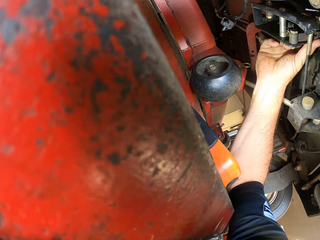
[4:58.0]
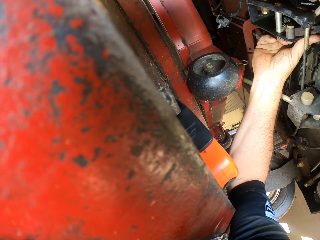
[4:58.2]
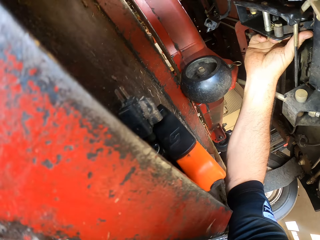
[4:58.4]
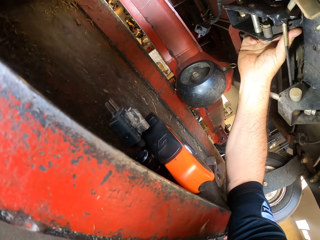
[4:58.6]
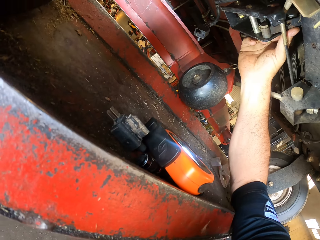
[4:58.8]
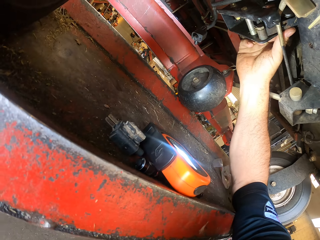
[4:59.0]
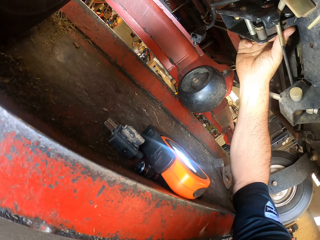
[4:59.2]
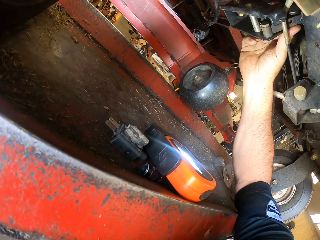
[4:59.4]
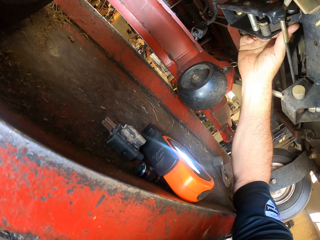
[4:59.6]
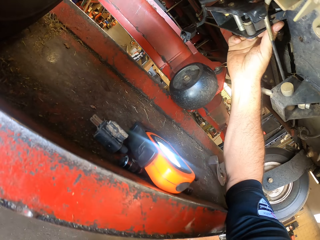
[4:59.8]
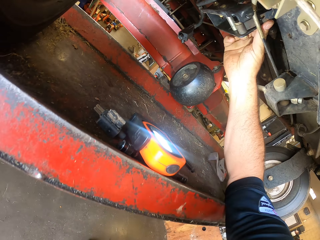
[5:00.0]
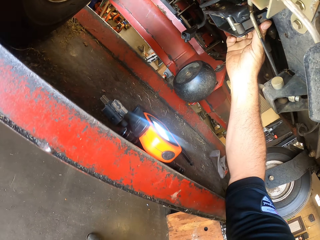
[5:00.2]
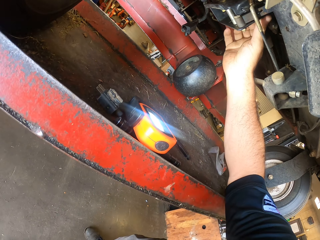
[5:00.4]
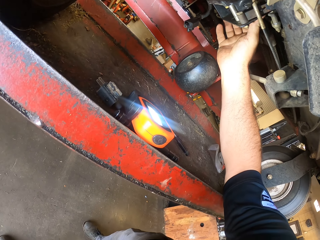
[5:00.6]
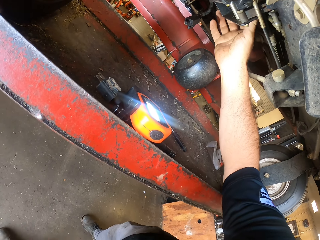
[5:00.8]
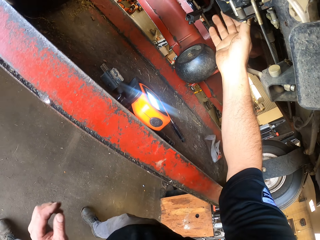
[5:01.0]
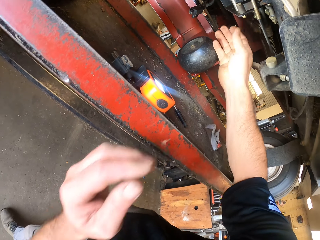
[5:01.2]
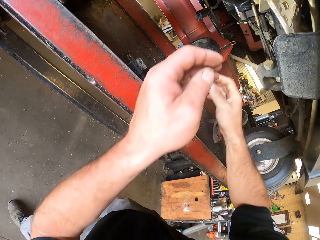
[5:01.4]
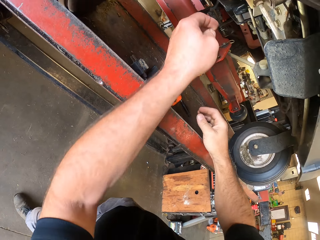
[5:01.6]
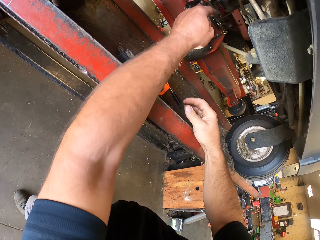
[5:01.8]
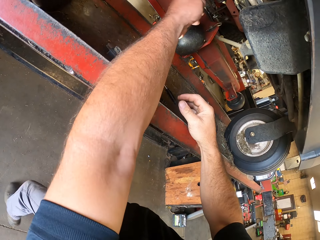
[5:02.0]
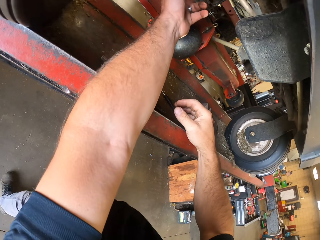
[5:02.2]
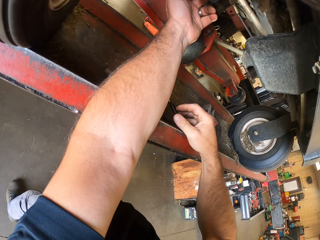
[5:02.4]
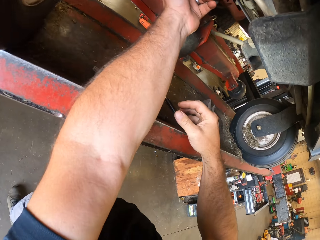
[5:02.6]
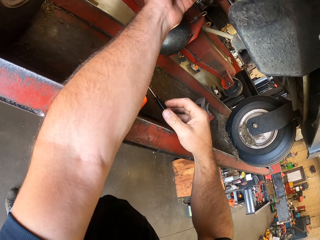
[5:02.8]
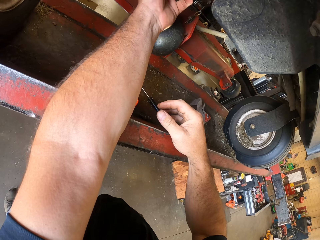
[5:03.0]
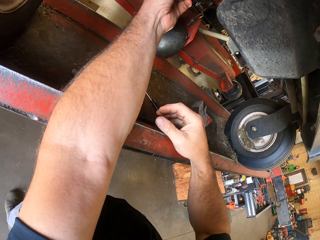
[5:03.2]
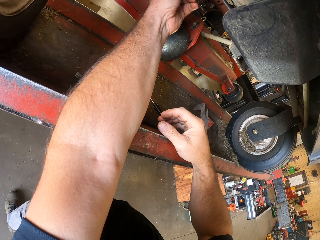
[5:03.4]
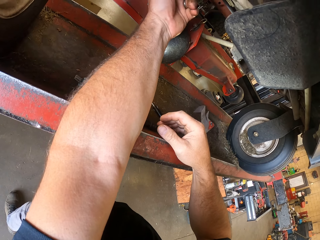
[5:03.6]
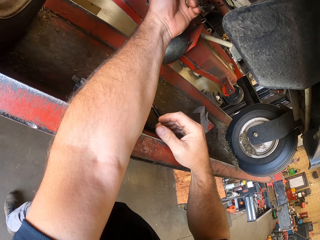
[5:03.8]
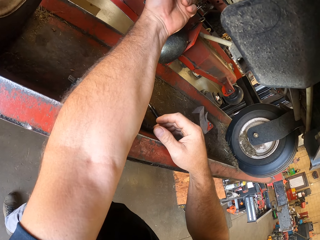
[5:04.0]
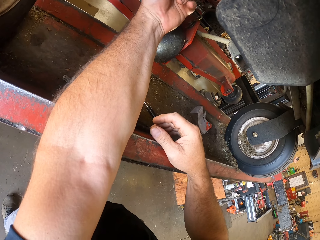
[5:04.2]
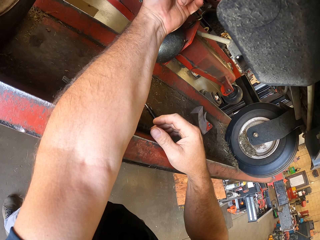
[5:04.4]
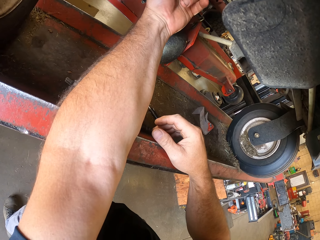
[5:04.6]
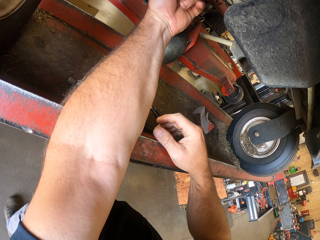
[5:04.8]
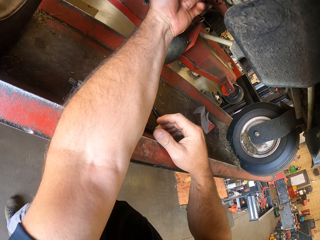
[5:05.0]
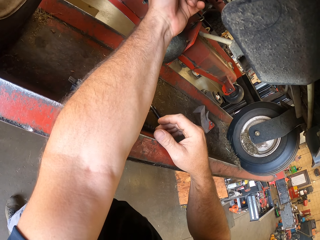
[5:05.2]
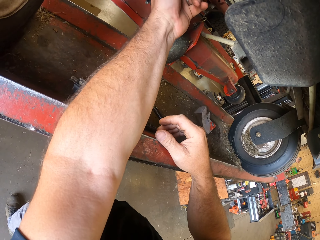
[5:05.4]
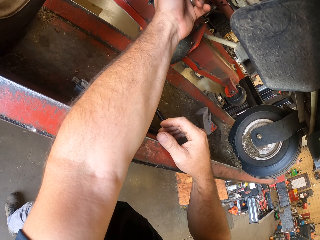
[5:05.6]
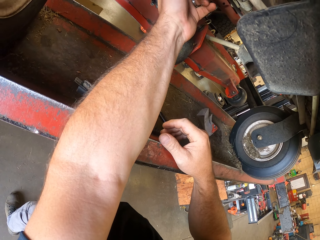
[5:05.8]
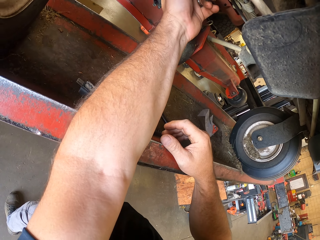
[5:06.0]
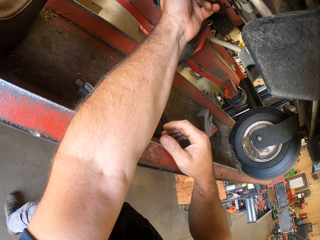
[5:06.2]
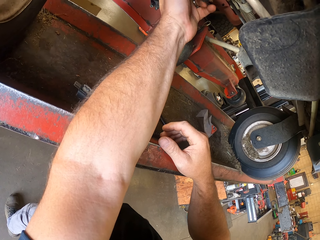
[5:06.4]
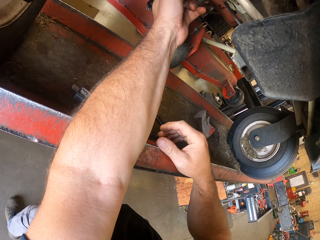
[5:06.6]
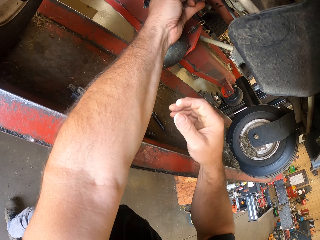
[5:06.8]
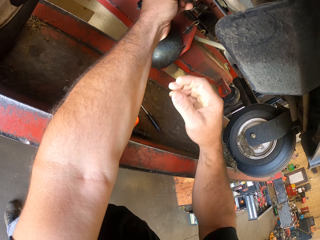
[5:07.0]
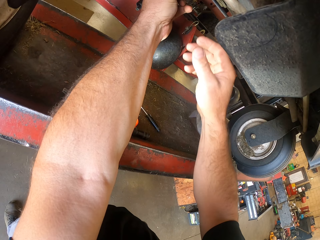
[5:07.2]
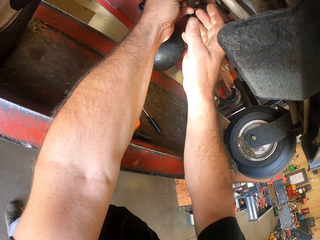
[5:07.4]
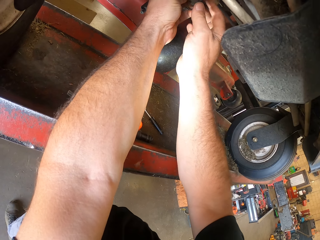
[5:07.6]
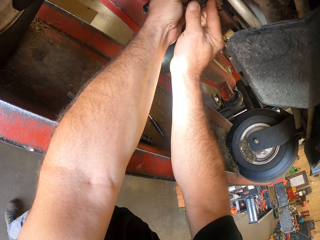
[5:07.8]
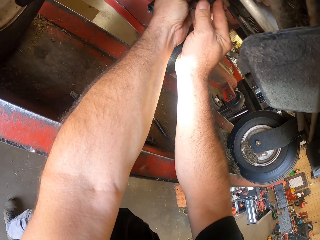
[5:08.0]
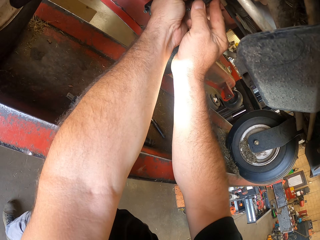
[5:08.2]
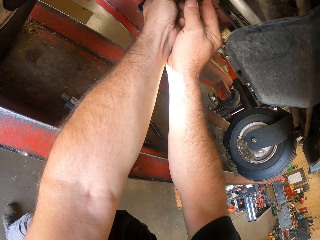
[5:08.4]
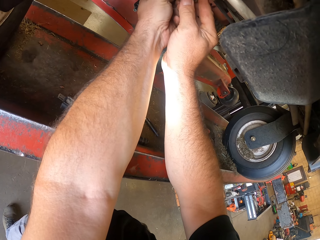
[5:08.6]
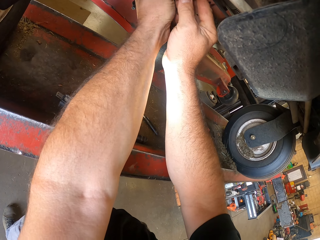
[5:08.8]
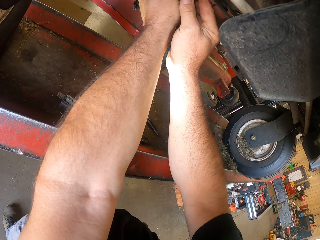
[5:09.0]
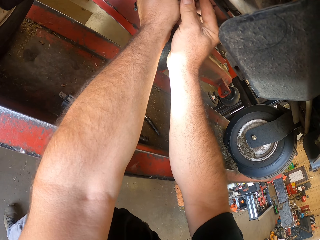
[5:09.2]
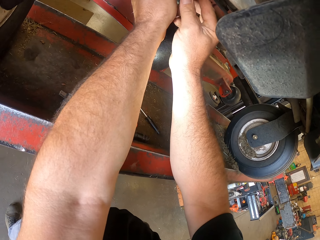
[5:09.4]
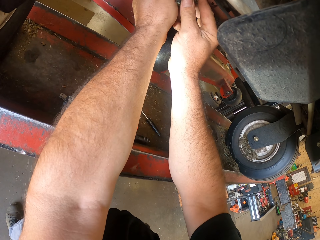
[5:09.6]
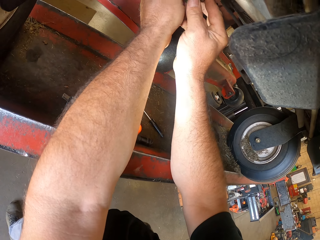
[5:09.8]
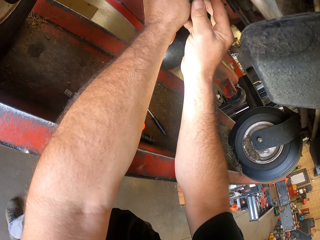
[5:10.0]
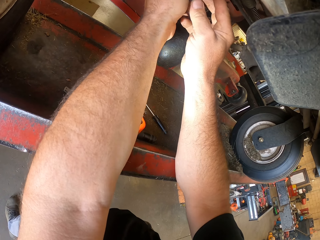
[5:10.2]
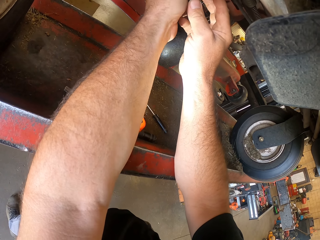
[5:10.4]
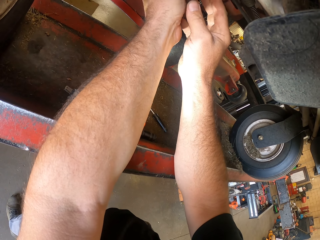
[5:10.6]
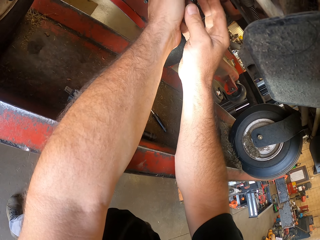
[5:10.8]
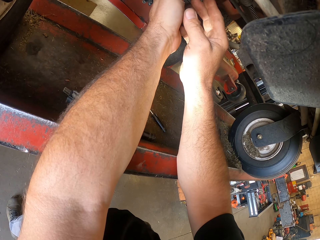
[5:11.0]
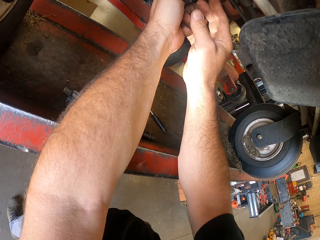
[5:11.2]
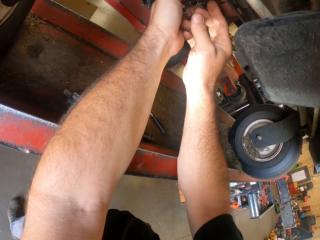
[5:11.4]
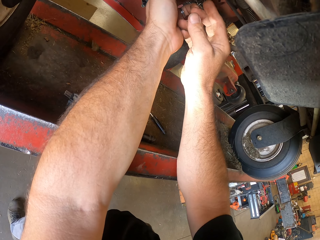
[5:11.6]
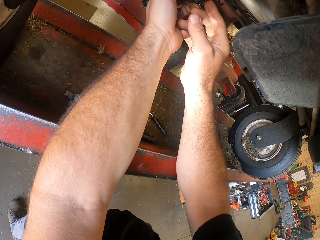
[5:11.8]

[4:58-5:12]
The camera wearer brings out his hand from the lawn mower. He places his right hand on the beam. He checks under the lawn mower with his left hand. He checks under the lawn mower with both hands.

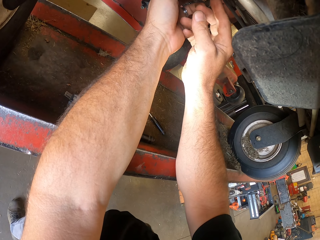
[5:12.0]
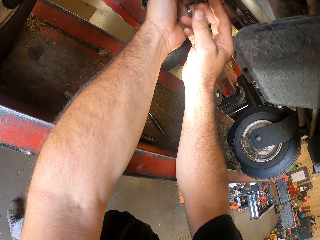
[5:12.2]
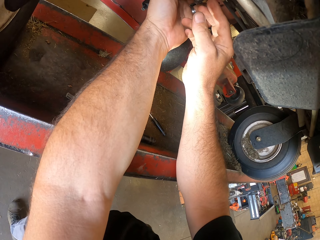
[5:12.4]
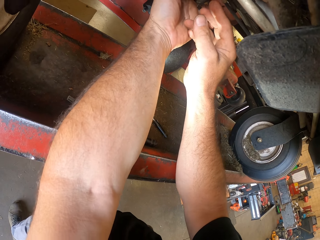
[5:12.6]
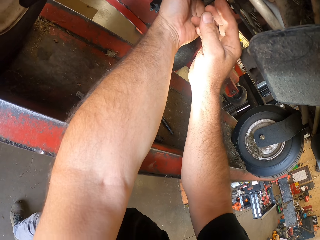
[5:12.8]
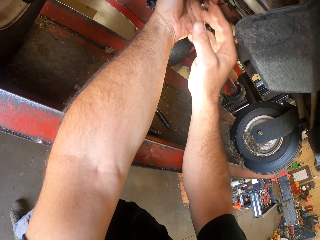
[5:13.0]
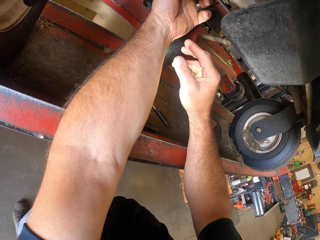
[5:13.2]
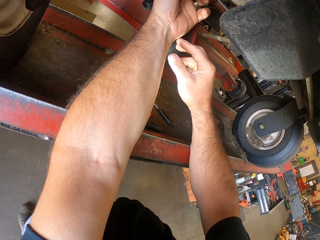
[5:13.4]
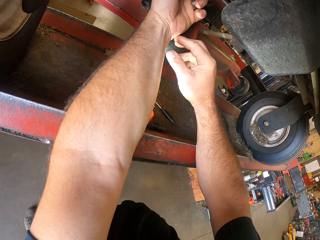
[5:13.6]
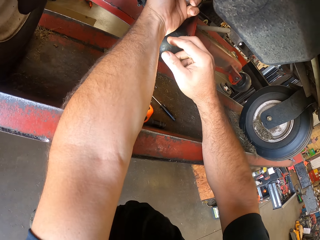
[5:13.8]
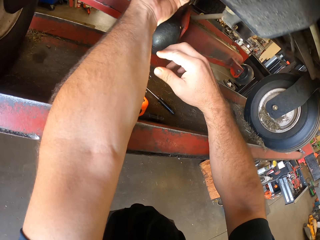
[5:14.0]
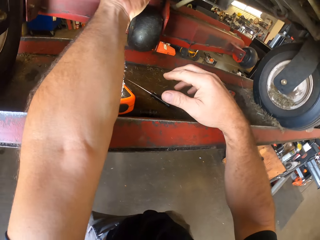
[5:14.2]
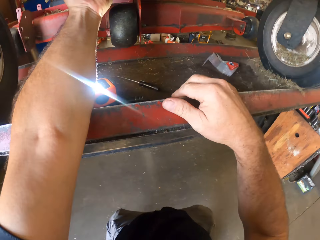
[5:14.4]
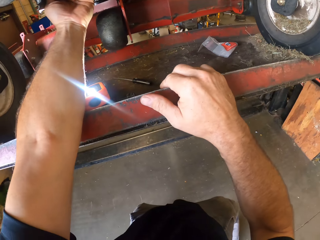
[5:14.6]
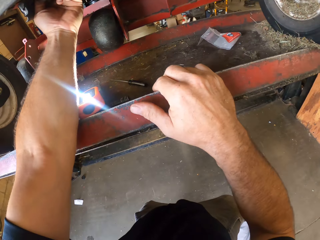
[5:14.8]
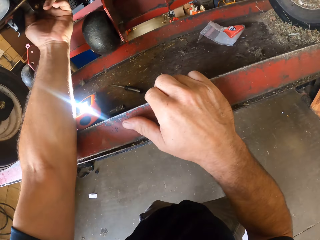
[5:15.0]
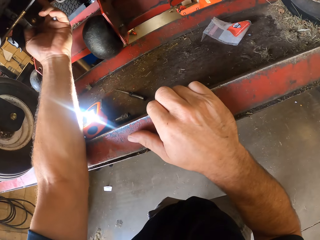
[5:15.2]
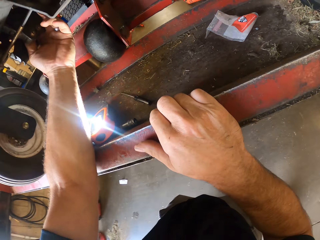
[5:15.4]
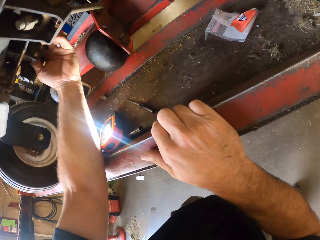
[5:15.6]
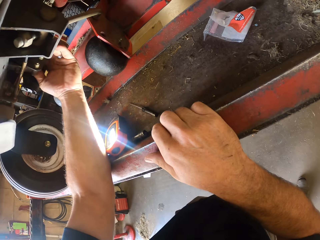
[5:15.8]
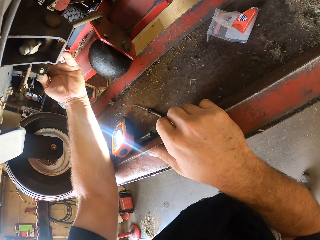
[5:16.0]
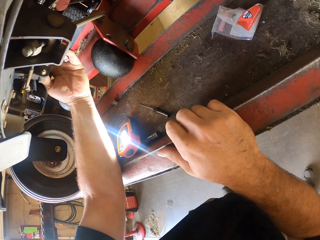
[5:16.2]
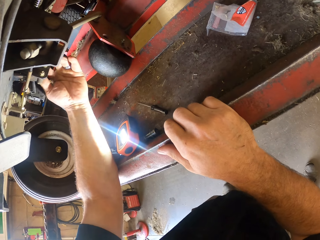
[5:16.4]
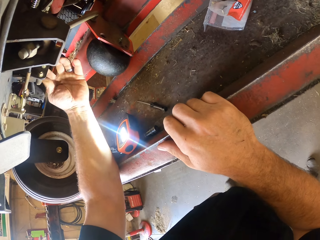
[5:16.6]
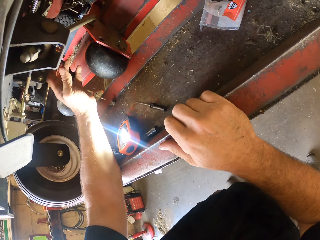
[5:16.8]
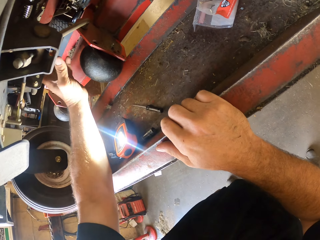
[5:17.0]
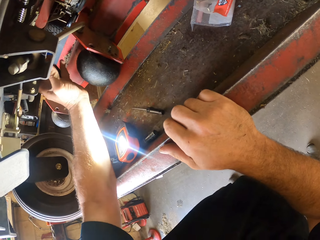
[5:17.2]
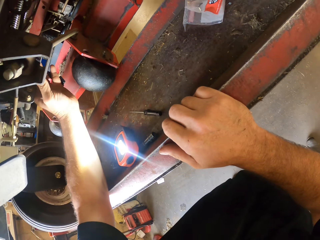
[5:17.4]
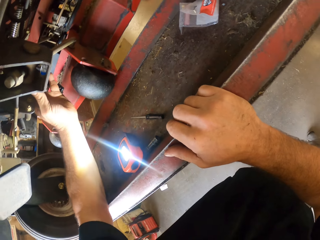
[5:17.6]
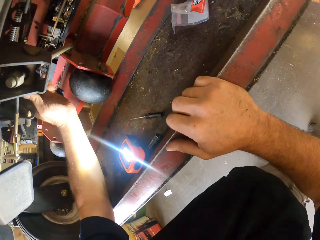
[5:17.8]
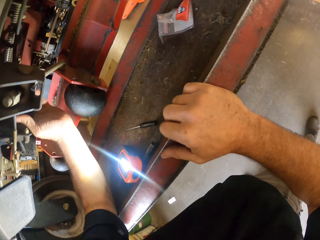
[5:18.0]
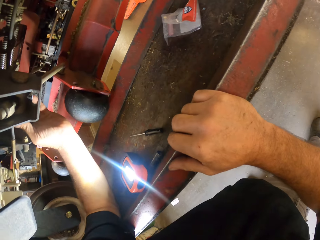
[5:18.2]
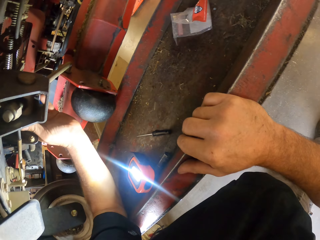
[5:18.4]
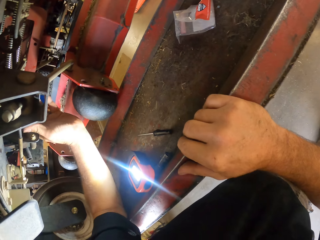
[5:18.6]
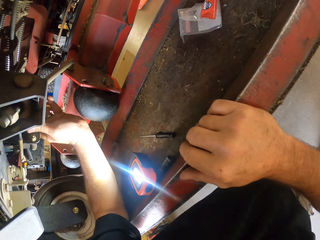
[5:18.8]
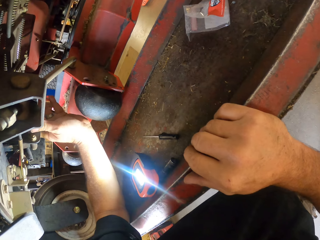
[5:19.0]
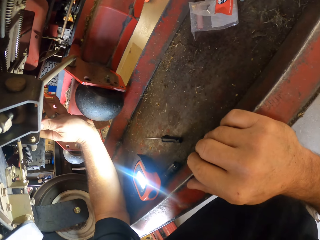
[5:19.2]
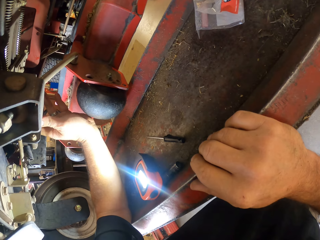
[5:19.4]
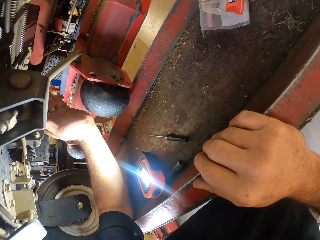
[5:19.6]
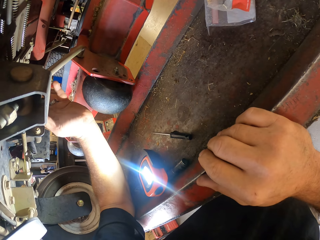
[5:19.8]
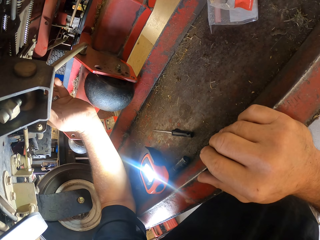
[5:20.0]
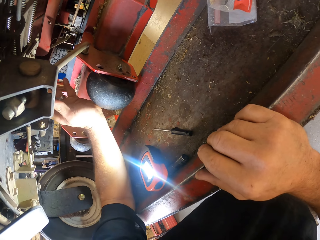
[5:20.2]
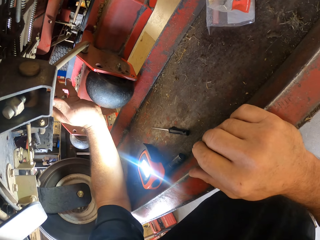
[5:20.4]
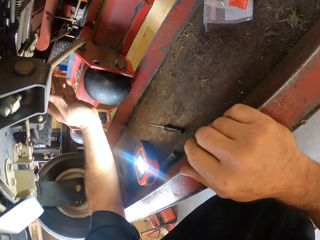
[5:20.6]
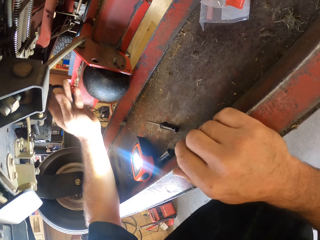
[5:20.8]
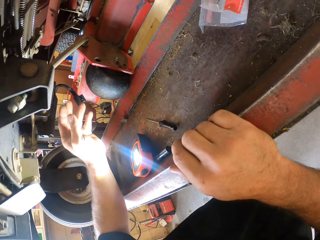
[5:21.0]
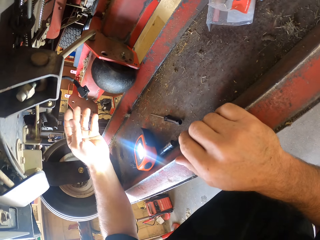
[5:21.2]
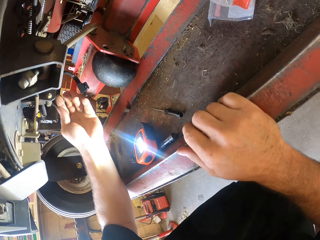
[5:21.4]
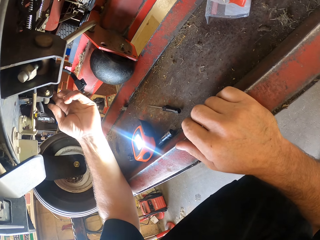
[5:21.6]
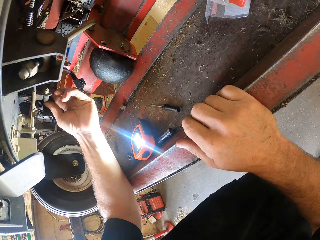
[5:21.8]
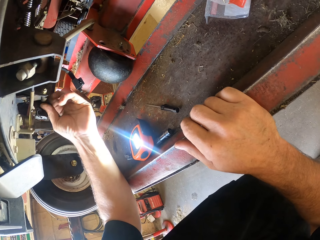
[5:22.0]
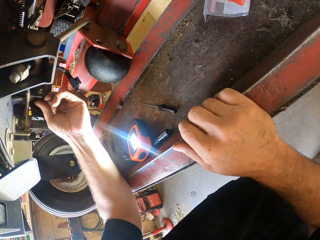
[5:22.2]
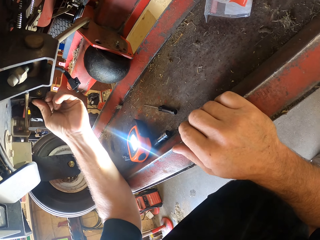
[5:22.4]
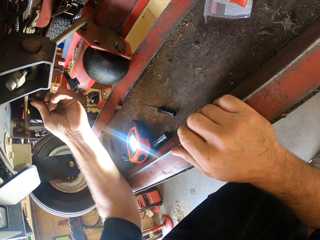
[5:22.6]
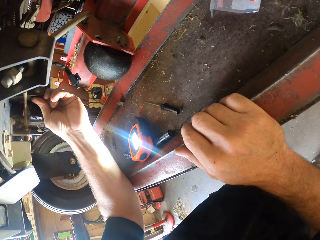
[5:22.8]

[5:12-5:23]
The camera wearer lowers his right hand. He holds the beam with his right hand.
